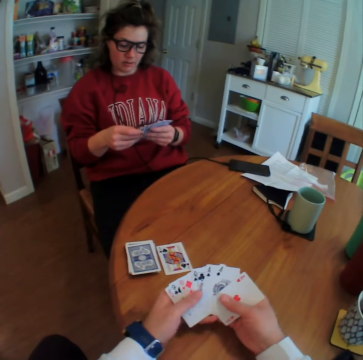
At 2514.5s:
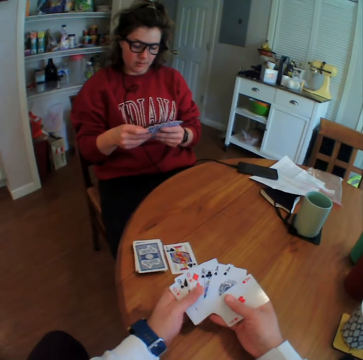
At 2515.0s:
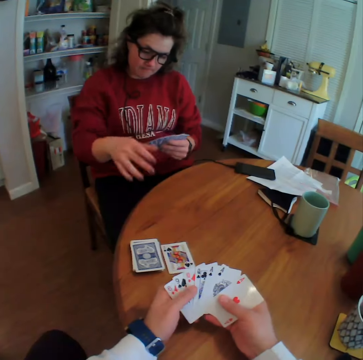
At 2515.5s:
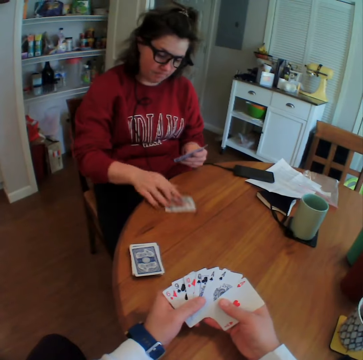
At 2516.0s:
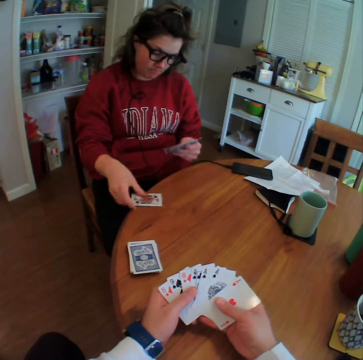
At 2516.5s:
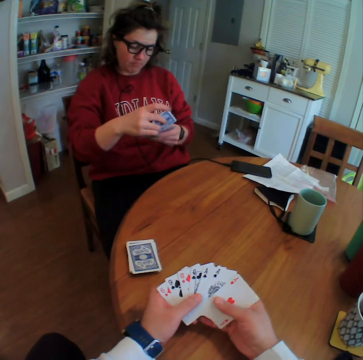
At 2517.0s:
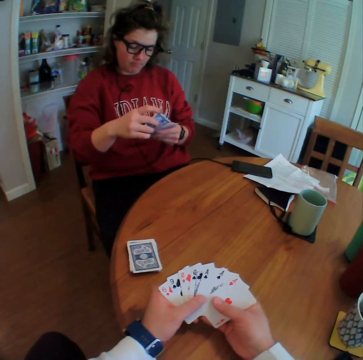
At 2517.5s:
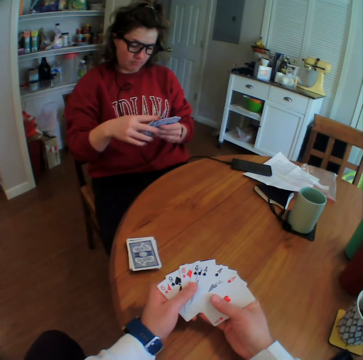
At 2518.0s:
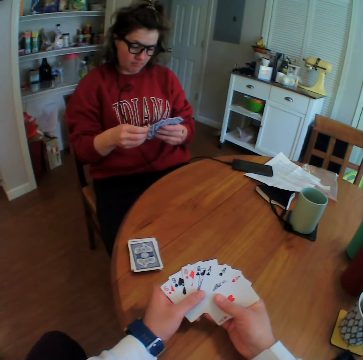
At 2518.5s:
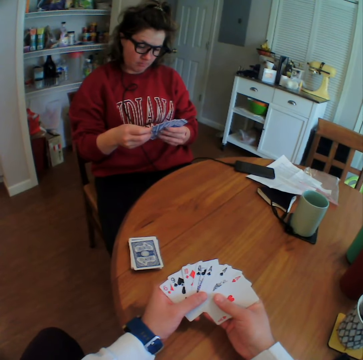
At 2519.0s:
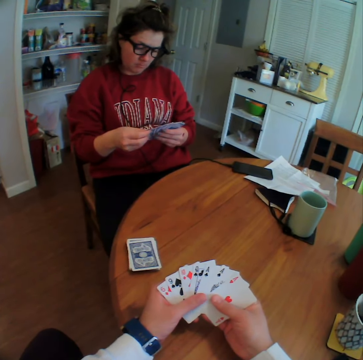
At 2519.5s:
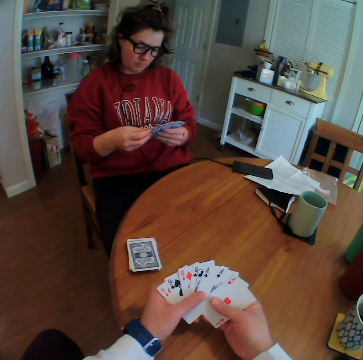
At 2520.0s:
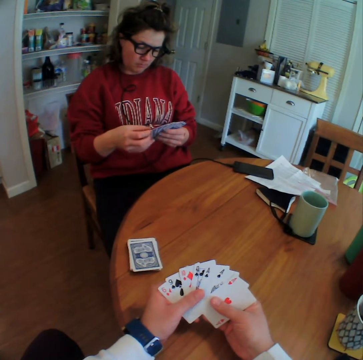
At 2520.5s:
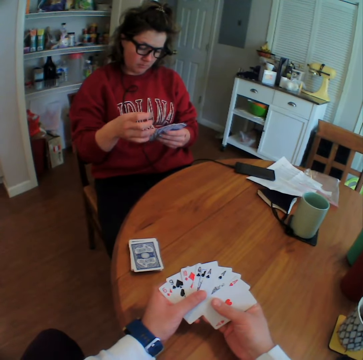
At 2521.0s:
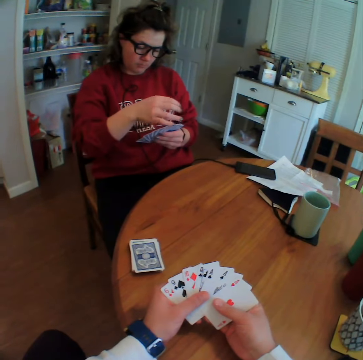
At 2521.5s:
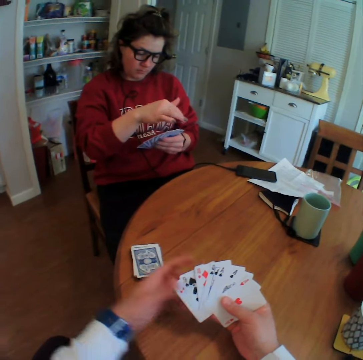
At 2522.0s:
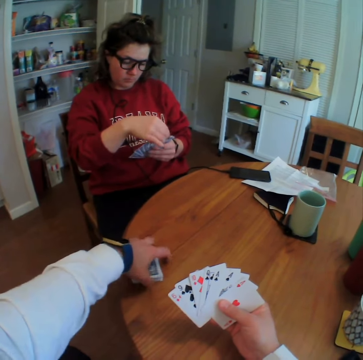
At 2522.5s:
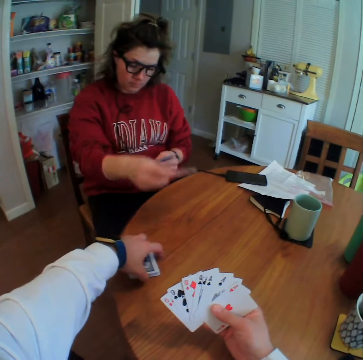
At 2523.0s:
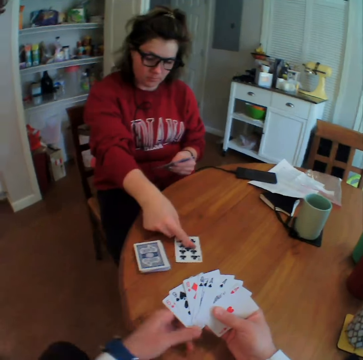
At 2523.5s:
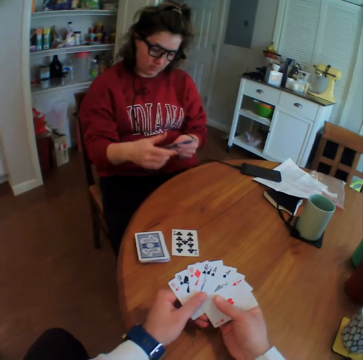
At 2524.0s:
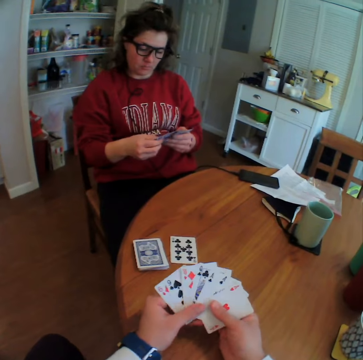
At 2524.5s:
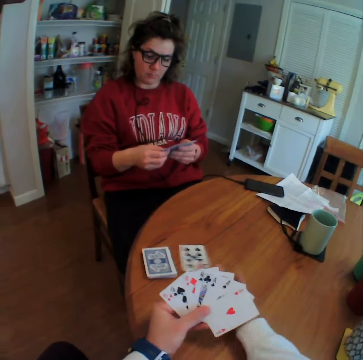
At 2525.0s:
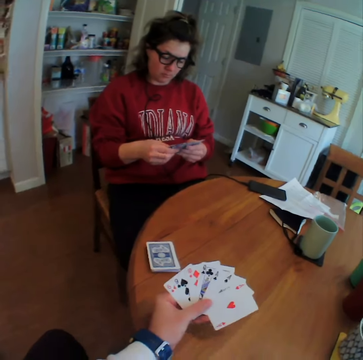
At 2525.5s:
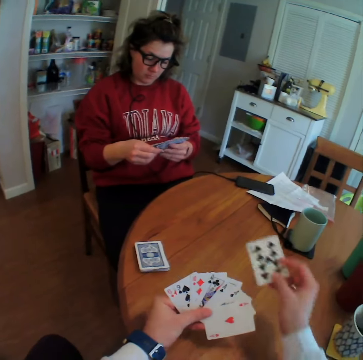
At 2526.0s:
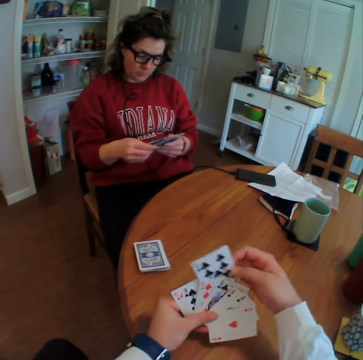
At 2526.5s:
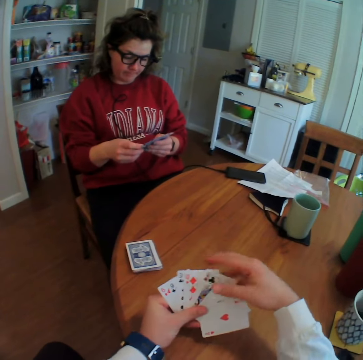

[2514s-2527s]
A person picks up a card. The camera wearer looks at the cards. They hold the cards and move the cards on the table. The person puts a card on the table. The camera wearer picks up a card.

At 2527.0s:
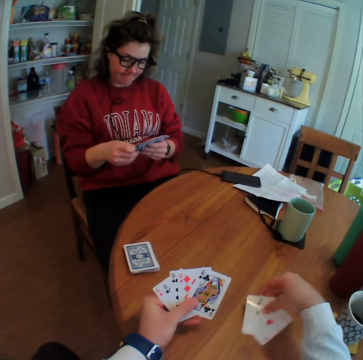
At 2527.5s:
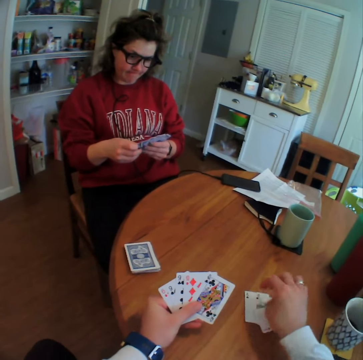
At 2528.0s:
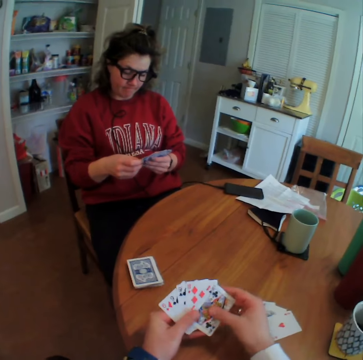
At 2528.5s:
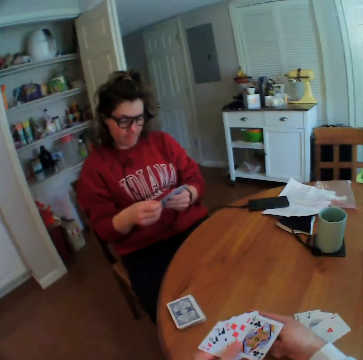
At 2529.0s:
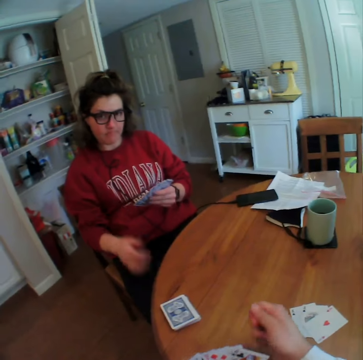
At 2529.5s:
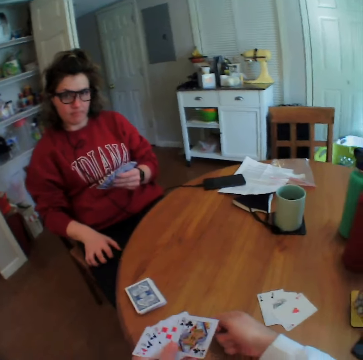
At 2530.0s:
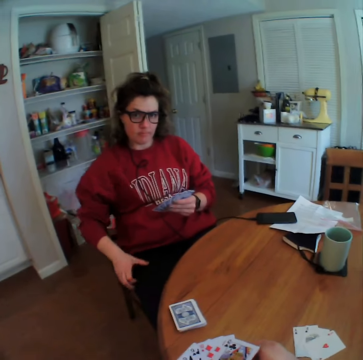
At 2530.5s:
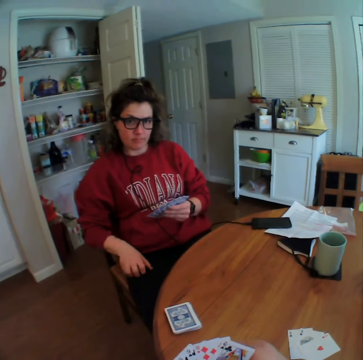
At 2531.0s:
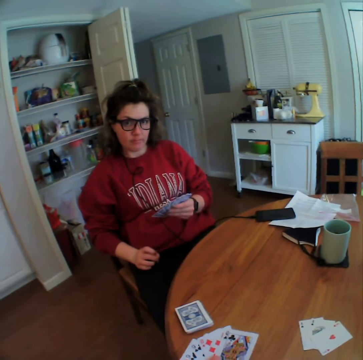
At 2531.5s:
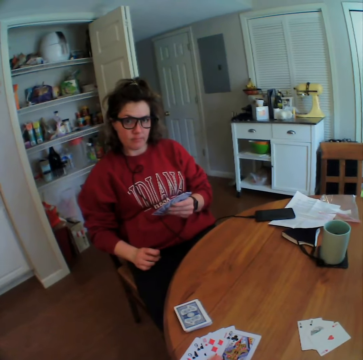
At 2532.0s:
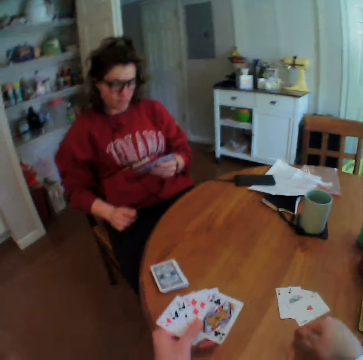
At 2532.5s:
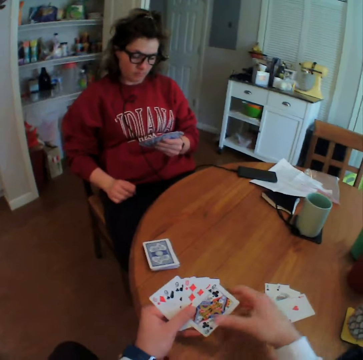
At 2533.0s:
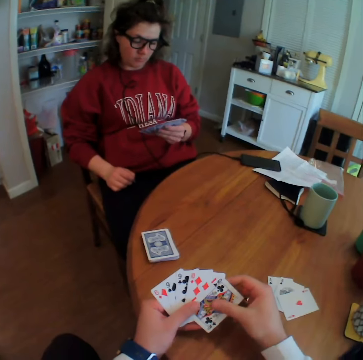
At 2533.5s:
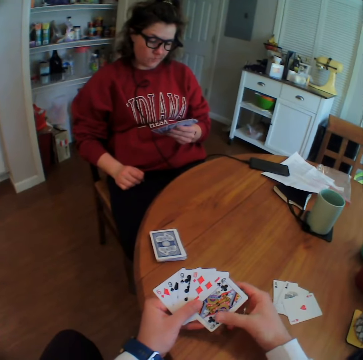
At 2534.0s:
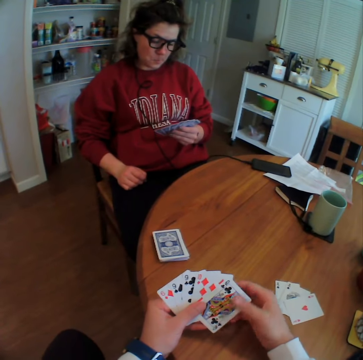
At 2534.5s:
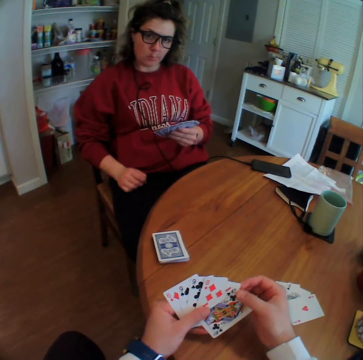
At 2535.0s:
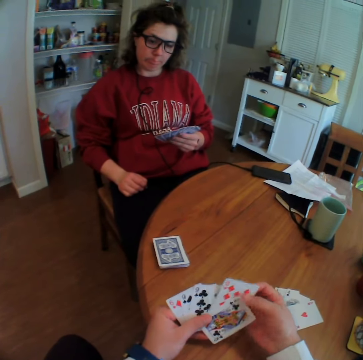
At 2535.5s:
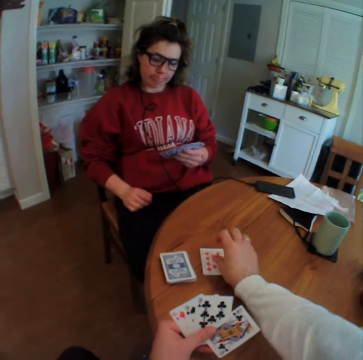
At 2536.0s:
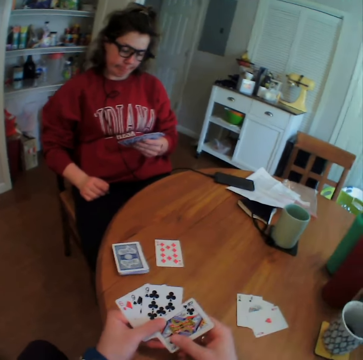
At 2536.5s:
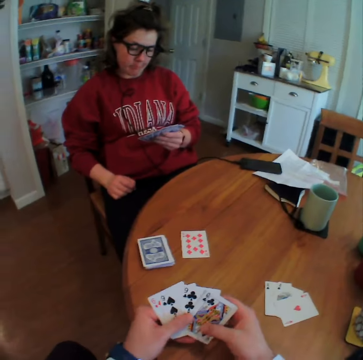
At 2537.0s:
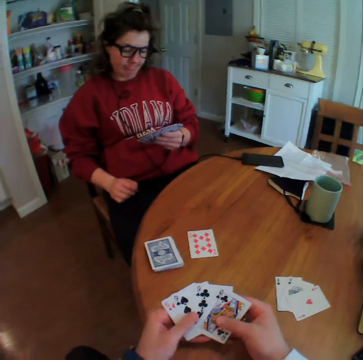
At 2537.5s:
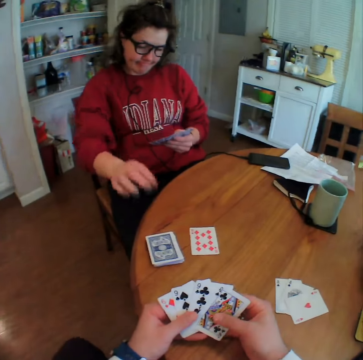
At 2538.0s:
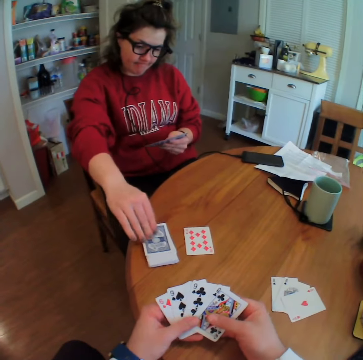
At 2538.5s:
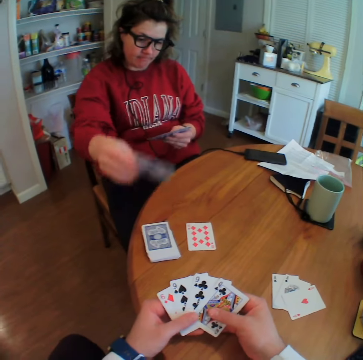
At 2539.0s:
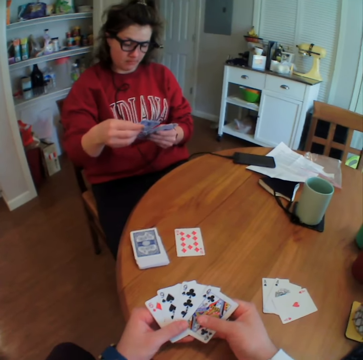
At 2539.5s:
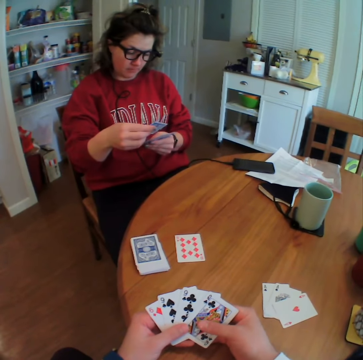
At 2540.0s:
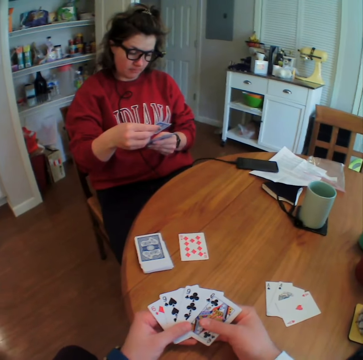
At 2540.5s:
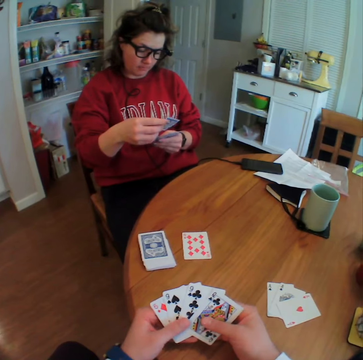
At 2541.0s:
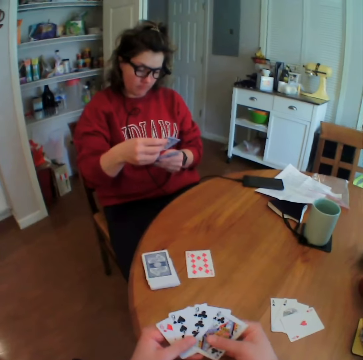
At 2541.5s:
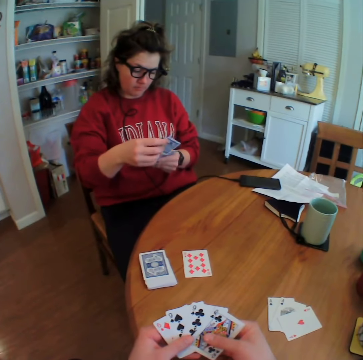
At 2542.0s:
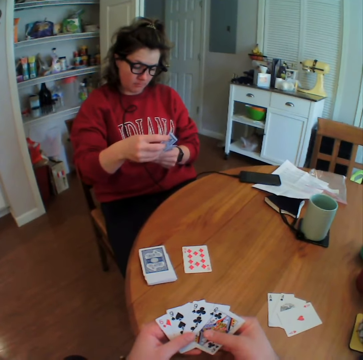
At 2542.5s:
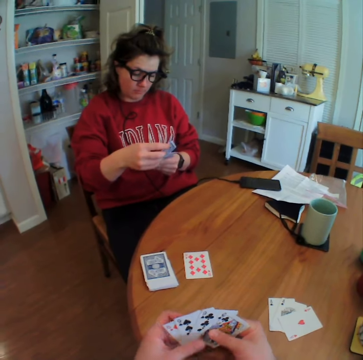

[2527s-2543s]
The camera wearer puts some cards aside. They talk to a person. They put a card down. The person picks up a card. The camera wearer looks at the cards.

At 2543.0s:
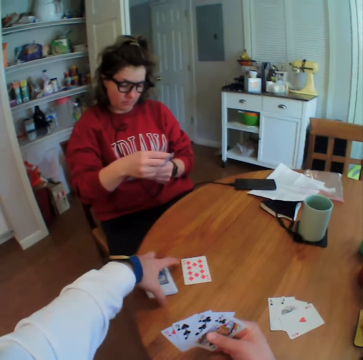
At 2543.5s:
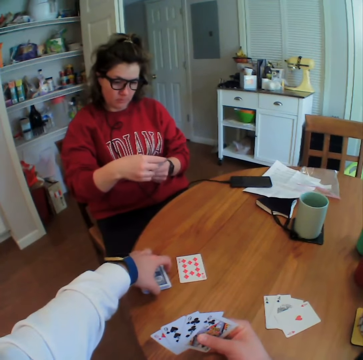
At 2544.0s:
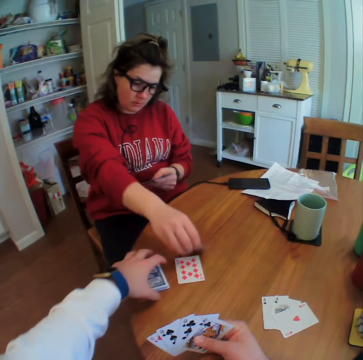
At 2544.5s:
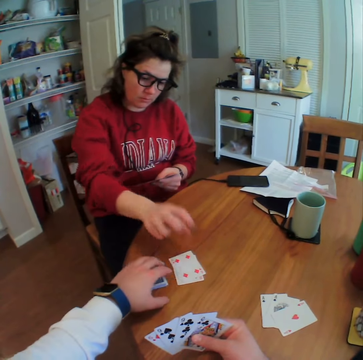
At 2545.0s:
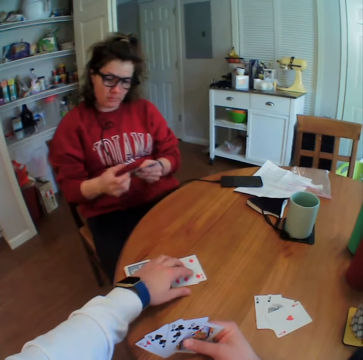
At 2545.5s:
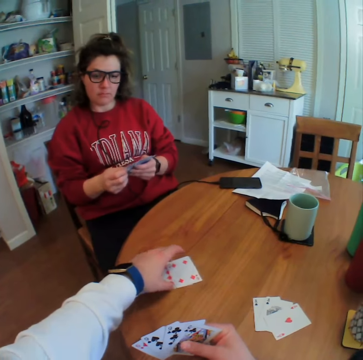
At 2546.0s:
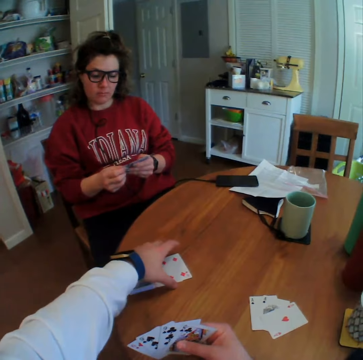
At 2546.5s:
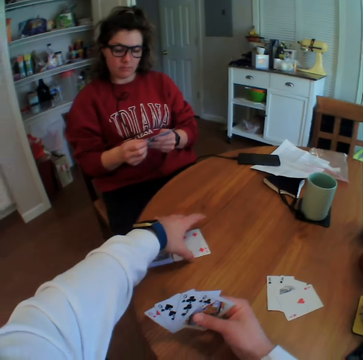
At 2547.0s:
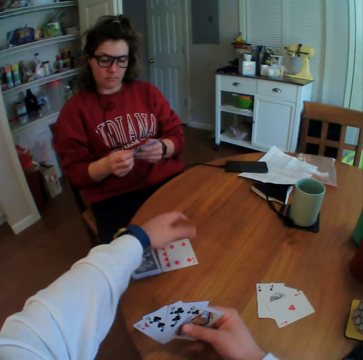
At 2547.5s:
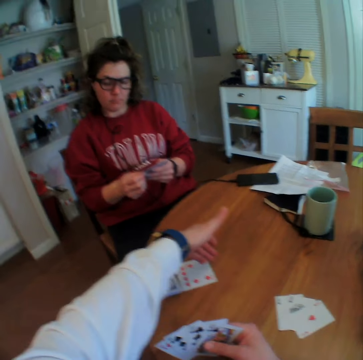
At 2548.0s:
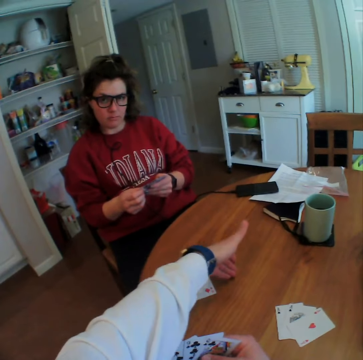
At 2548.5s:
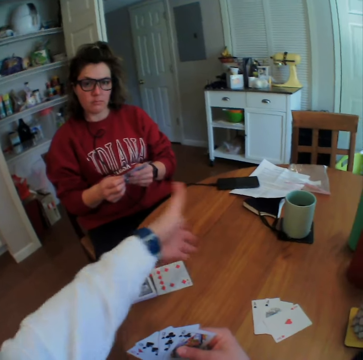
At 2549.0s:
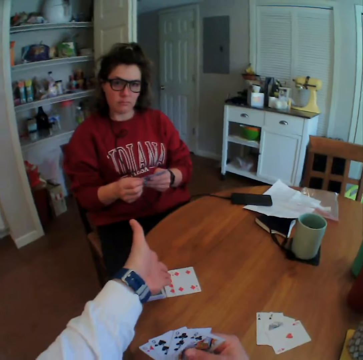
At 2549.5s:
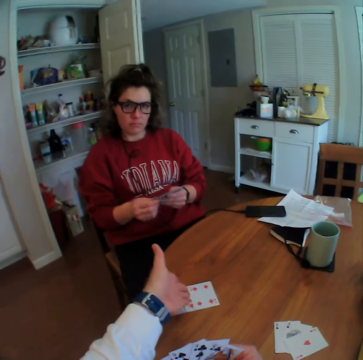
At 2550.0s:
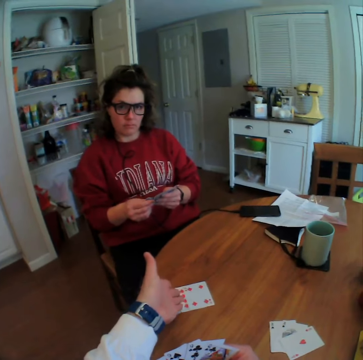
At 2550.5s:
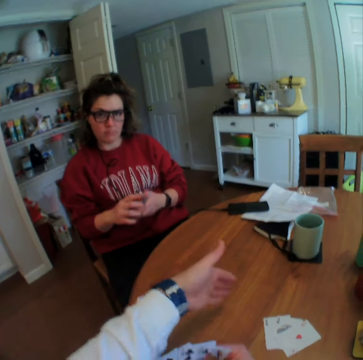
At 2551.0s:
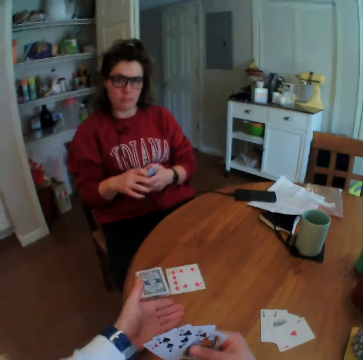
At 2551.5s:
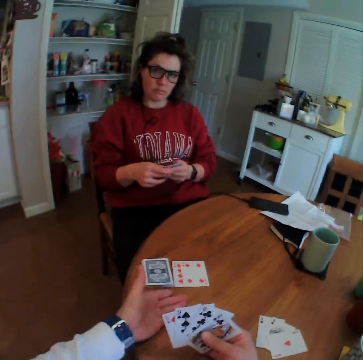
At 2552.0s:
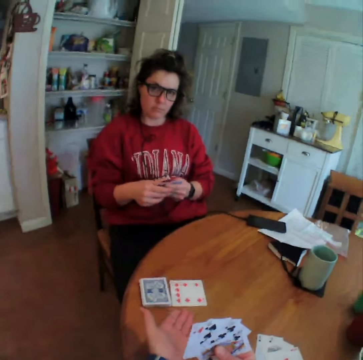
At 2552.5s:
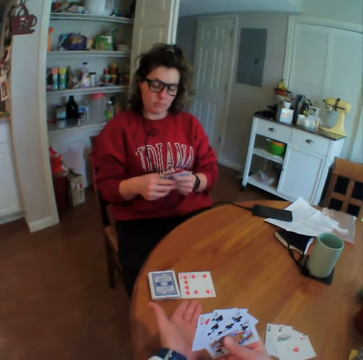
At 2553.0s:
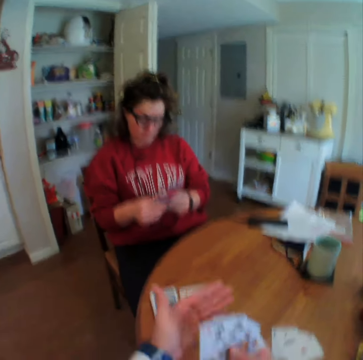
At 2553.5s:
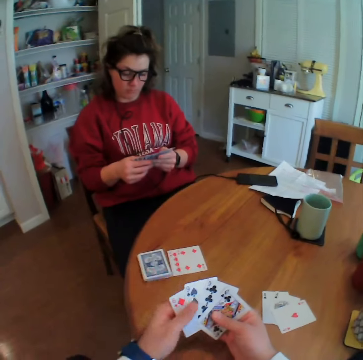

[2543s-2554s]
The camera wearer moves the cards on the table and arranges the cards. A lady drops a card. The camera wearer talks to the lady.
